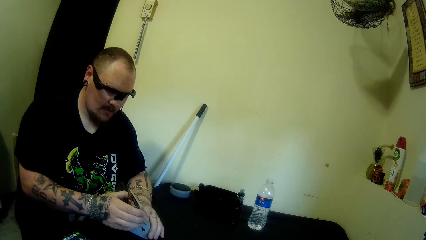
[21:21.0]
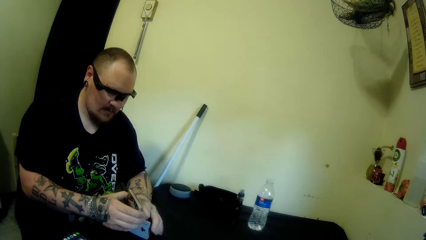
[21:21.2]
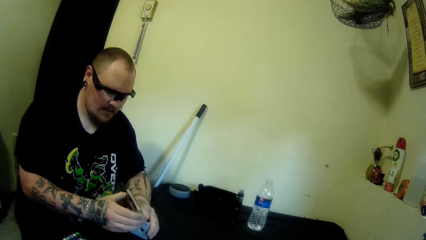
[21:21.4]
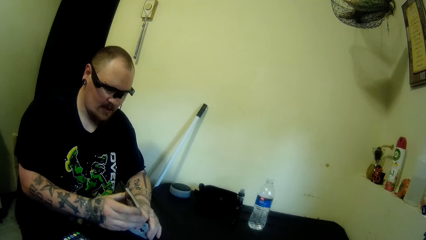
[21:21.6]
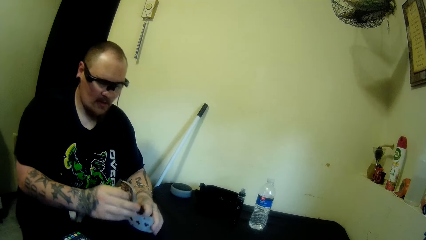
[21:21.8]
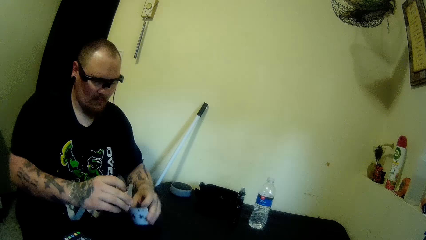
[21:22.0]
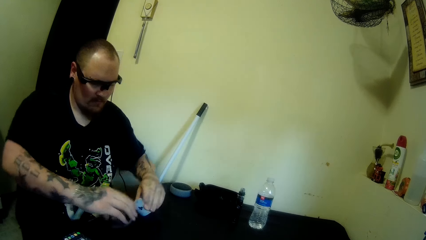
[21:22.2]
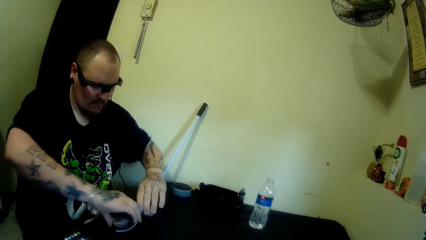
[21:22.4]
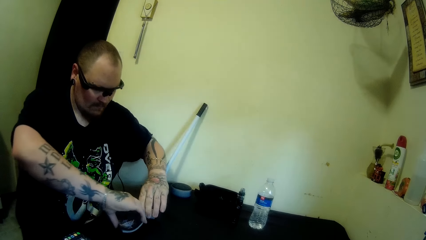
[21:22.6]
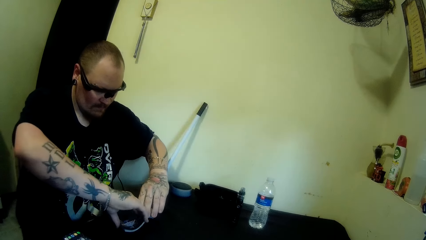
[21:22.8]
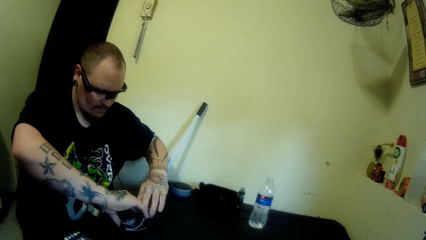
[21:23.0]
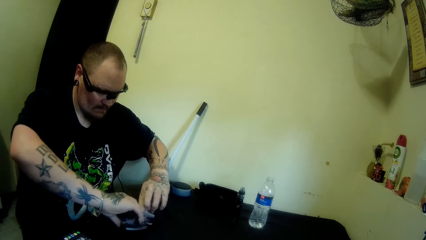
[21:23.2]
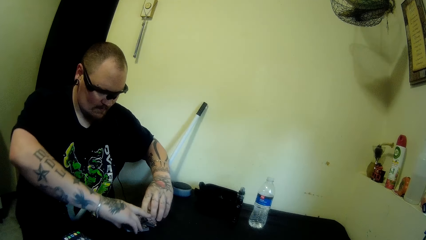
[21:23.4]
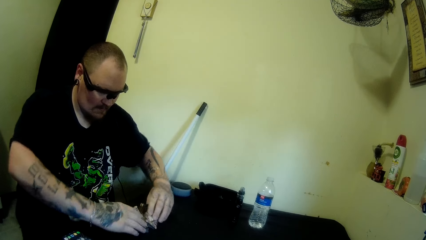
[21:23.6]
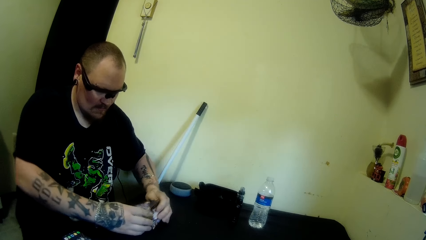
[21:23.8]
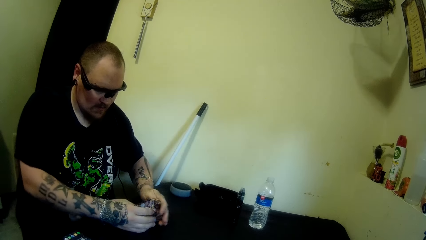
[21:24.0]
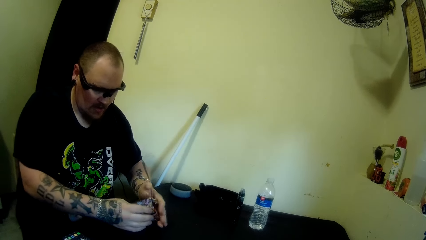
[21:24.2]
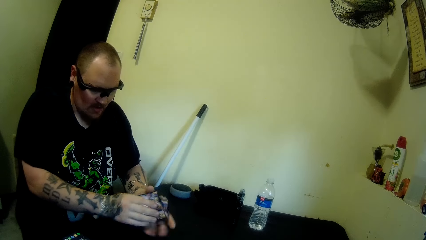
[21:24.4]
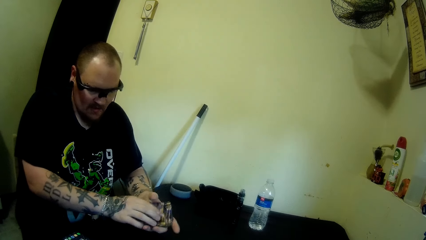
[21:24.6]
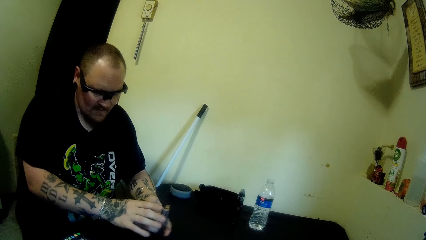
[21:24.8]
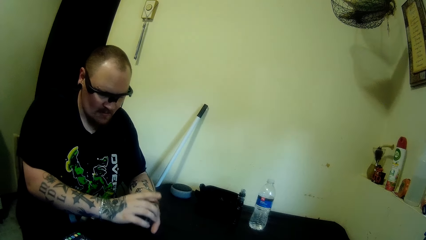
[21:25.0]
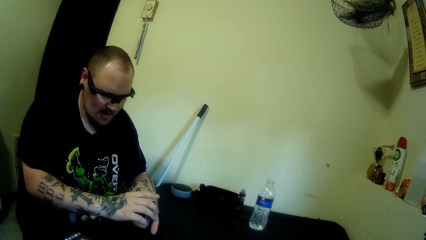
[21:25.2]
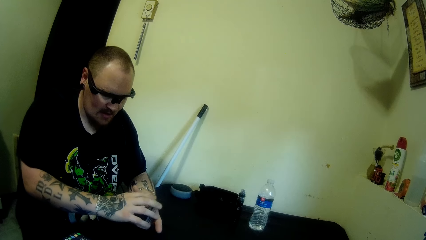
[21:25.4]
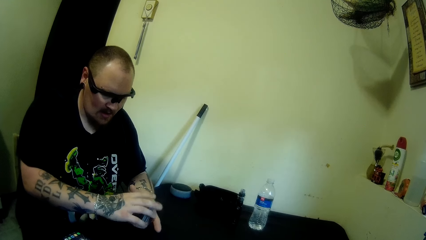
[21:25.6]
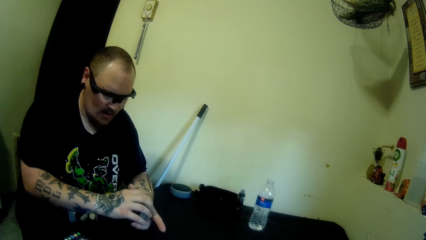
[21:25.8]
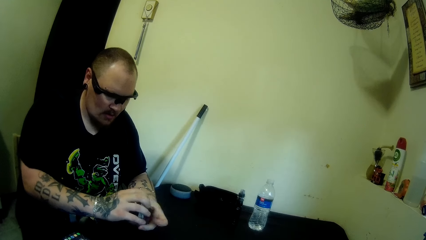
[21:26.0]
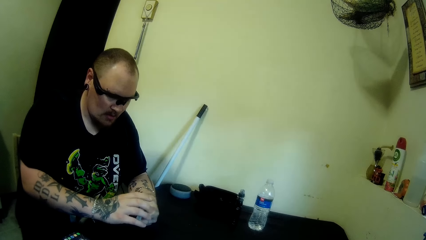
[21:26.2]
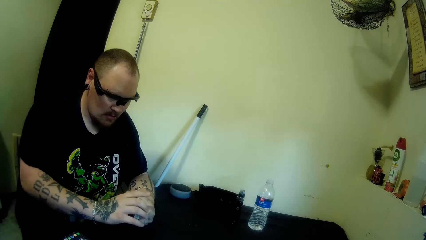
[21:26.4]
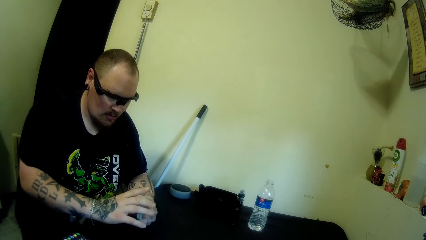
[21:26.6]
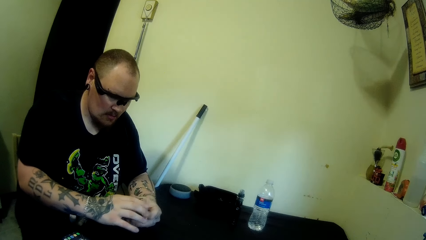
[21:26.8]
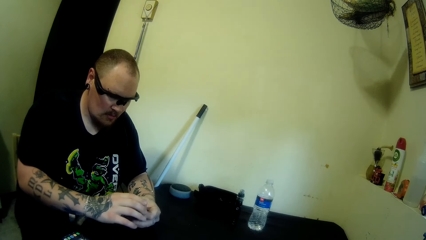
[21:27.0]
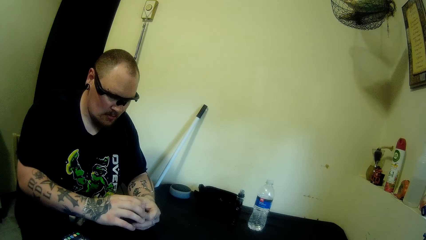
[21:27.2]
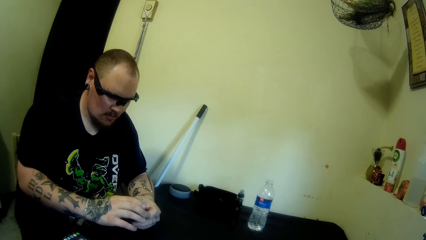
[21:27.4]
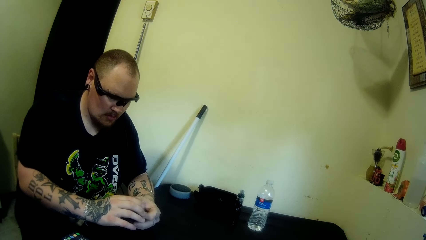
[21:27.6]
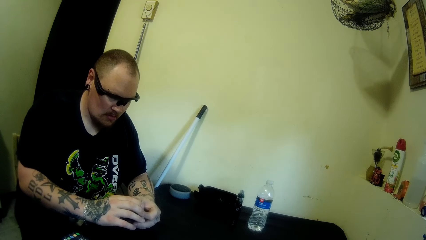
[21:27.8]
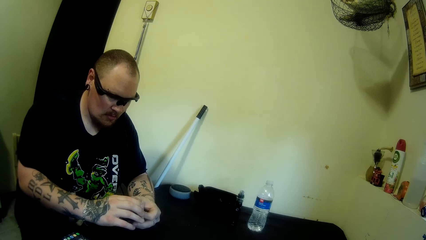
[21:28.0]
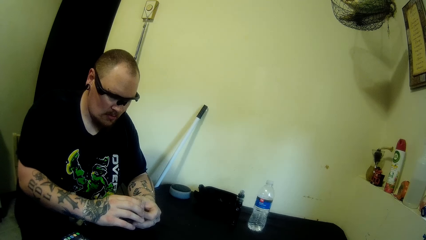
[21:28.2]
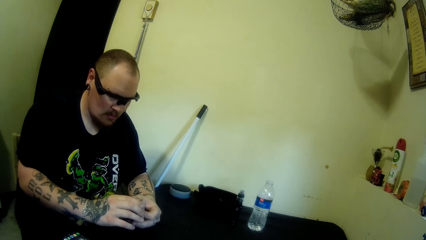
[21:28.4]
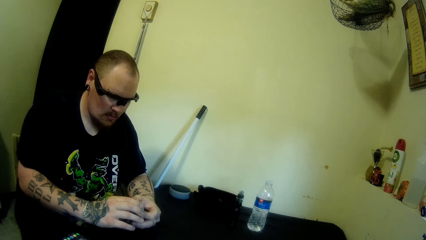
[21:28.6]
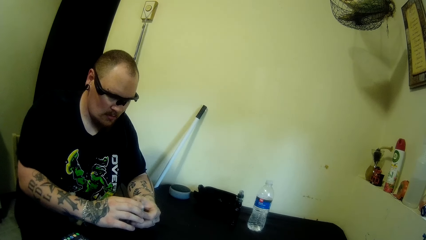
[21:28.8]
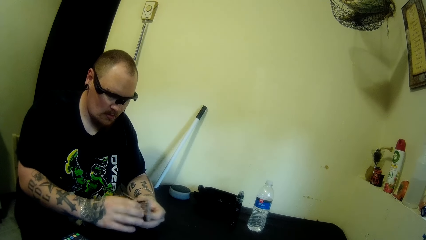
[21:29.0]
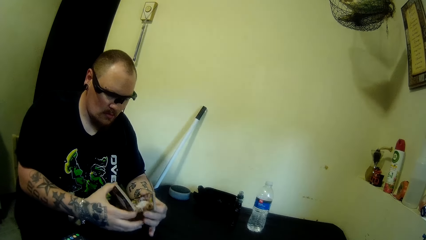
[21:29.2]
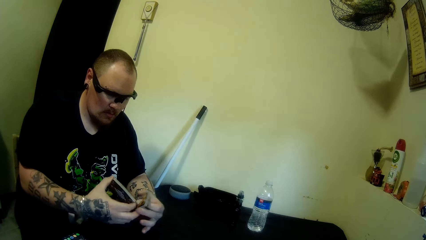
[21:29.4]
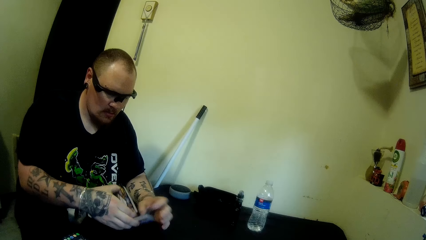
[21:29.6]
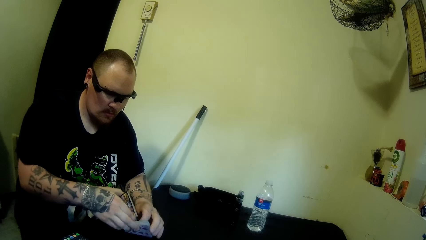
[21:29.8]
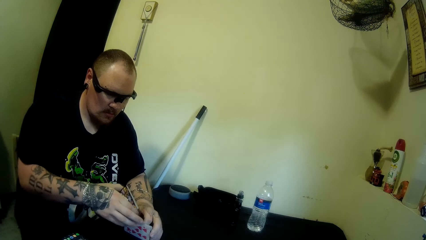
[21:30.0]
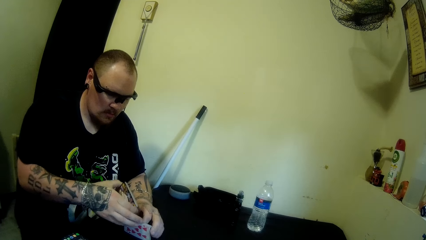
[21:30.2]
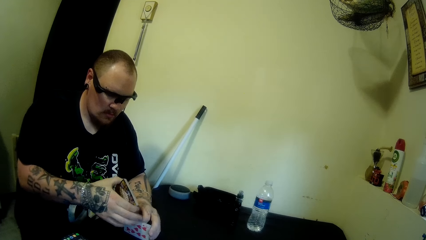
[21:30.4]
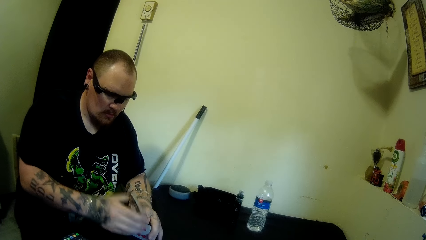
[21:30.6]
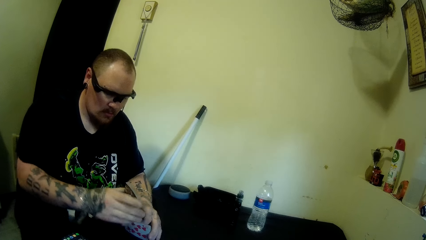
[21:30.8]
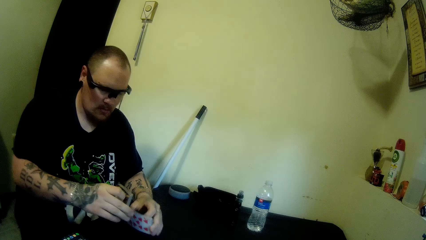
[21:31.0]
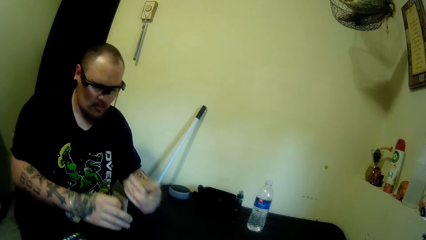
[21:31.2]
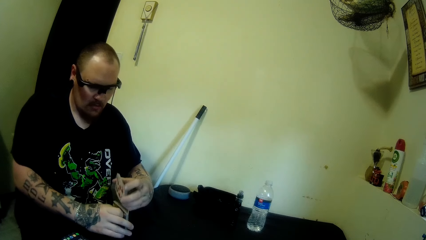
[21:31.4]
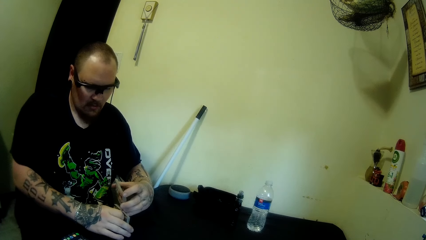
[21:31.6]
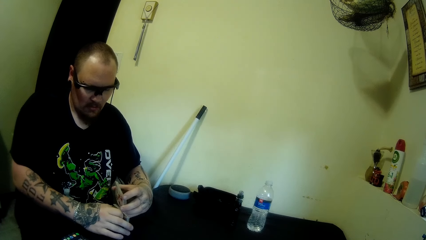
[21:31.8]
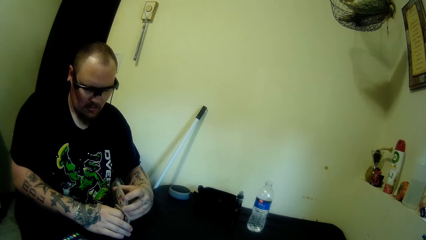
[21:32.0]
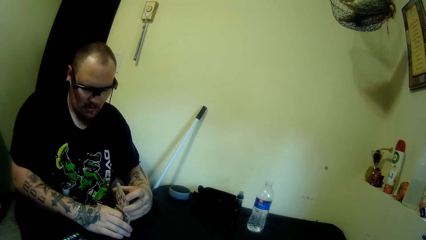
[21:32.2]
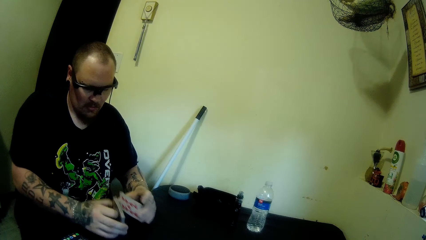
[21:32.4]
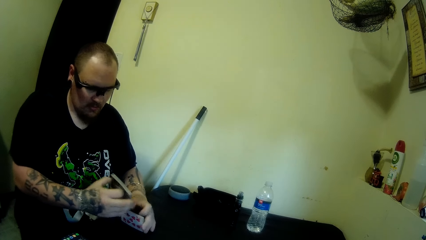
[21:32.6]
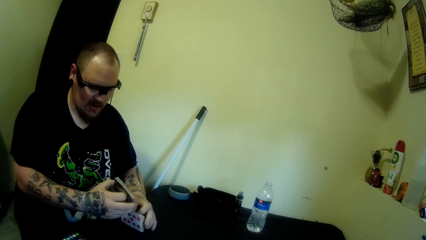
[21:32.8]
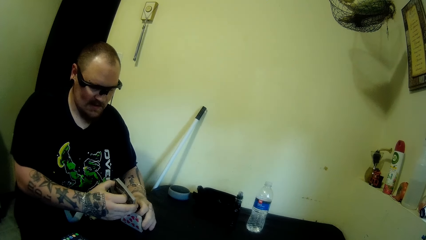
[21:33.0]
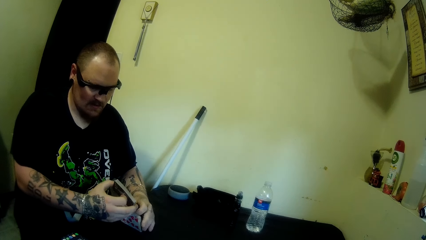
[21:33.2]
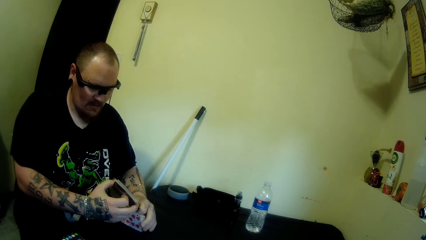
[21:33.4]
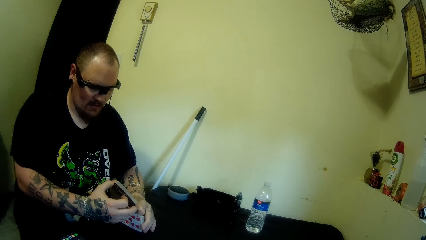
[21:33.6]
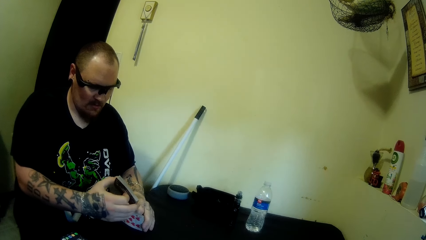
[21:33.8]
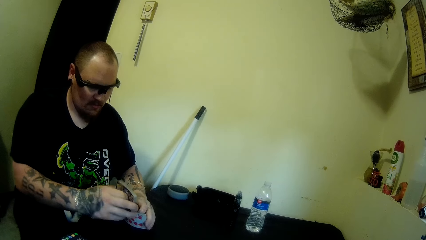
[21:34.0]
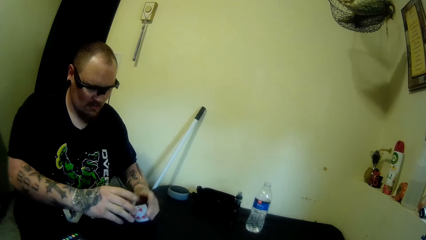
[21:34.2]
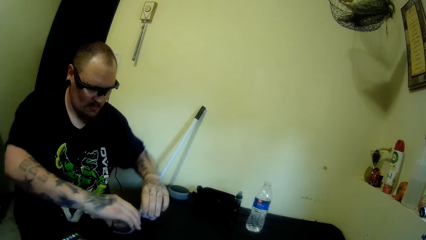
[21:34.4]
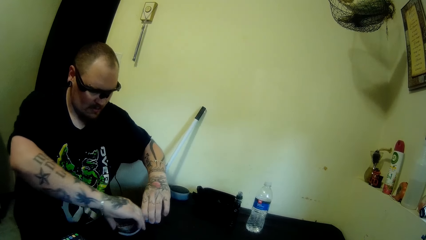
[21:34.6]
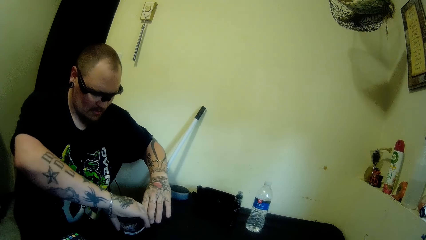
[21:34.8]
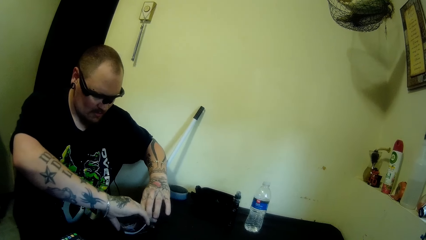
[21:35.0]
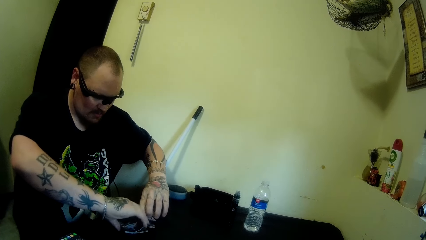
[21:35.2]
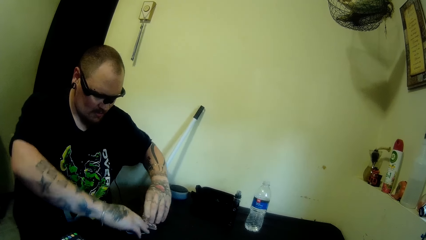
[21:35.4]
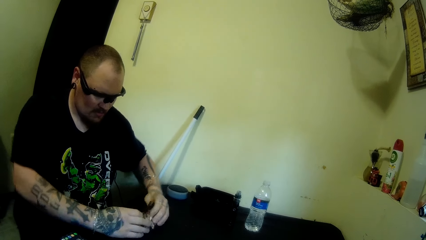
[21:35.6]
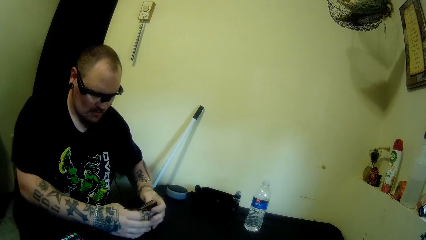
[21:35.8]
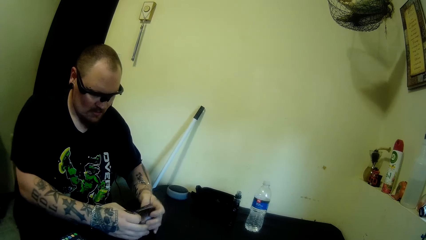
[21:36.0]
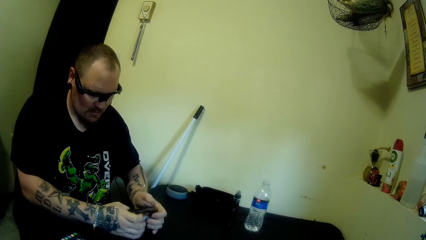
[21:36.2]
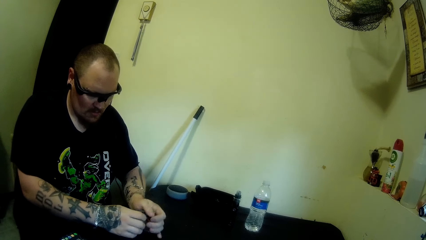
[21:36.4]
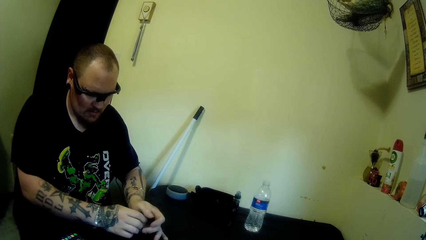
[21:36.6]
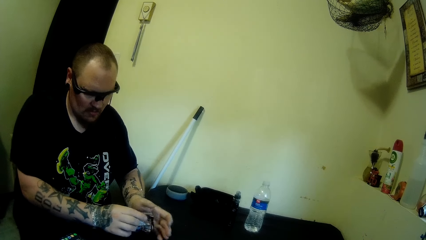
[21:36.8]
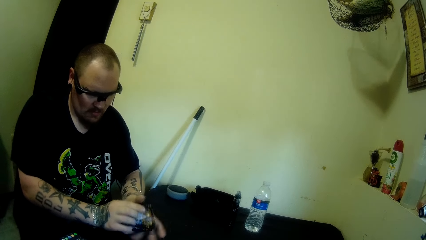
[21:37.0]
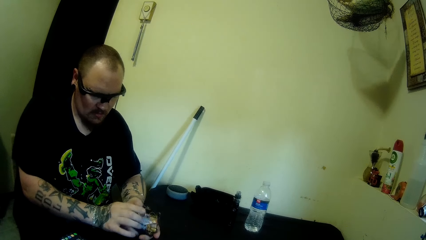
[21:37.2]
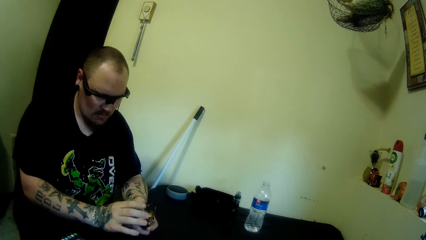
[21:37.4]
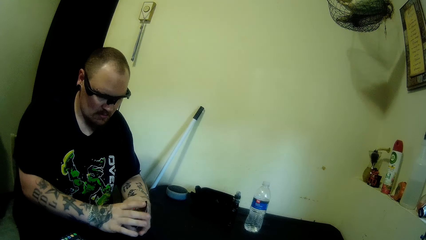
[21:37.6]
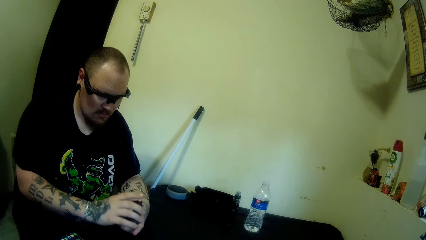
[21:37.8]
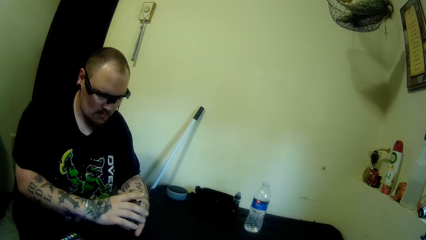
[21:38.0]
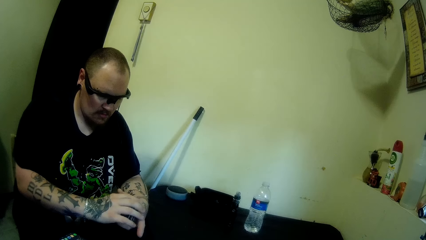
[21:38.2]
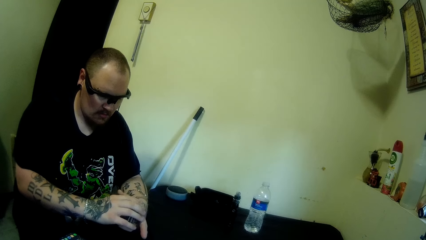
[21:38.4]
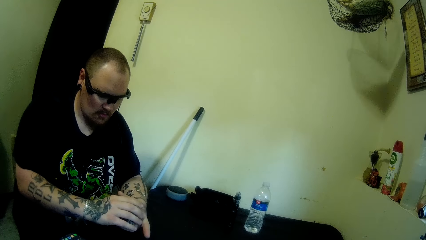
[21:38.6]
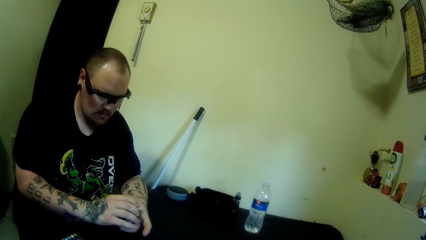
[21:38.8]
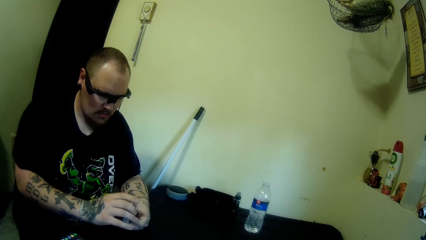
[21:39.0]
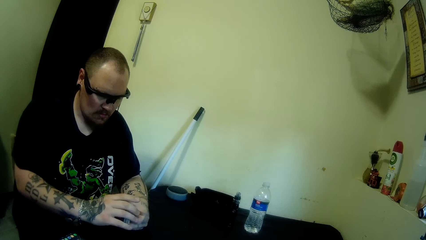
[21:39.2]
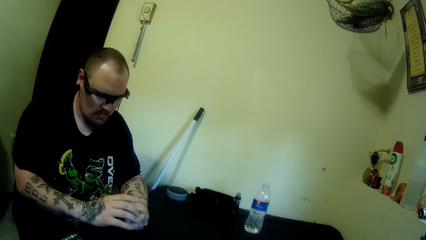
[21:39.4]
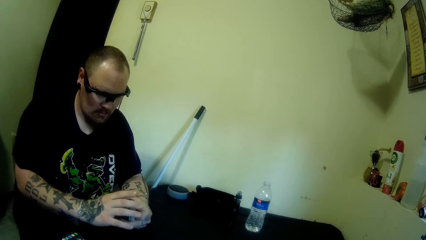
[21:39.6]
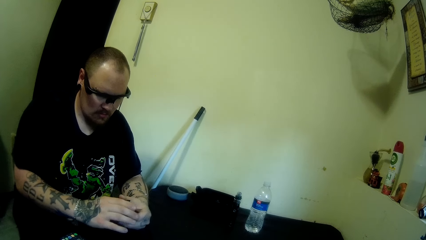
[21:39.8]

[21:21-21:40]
The camera wearer swings a hand. A man holds the playing card, swings a hand, holds the playing card, swings a hand, collects the playing card, and moves a hand on the playing cards. The man holds the playing card, swings a hand, holds the playing card, swings a hand, holds the playing card, swings a hand, holds the playing card, swings a hand, holds the playing card, and swings a hand. The man holds the playing card, swings a hand, holds the playing card, swings a hand, and moves a hand on the playing cards.
